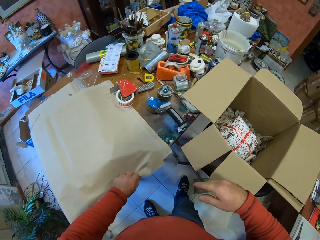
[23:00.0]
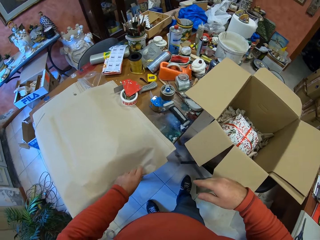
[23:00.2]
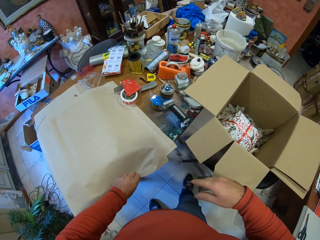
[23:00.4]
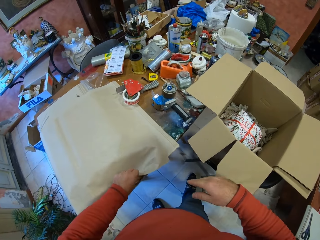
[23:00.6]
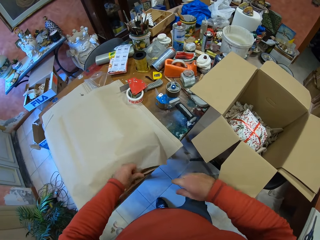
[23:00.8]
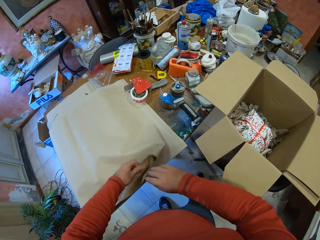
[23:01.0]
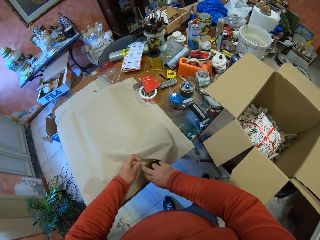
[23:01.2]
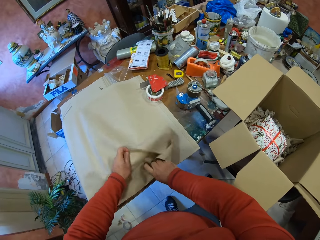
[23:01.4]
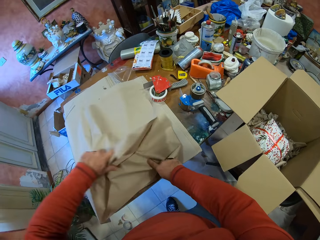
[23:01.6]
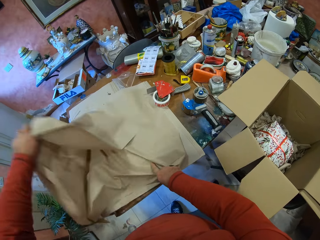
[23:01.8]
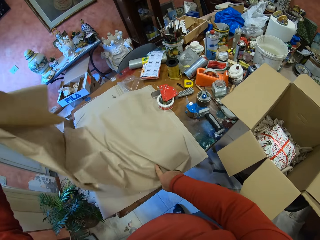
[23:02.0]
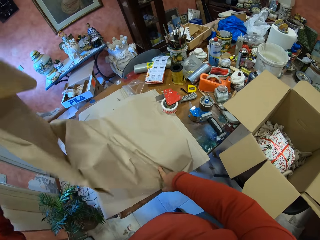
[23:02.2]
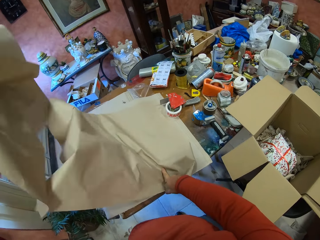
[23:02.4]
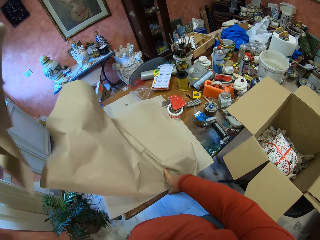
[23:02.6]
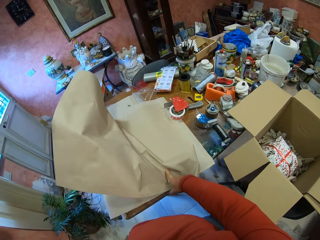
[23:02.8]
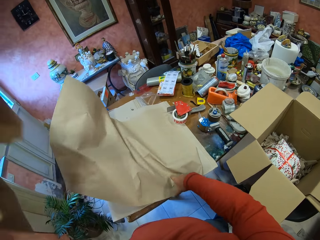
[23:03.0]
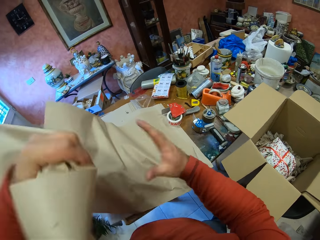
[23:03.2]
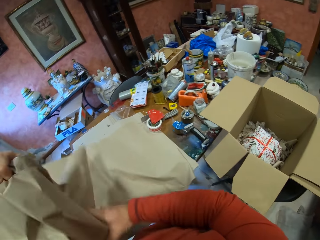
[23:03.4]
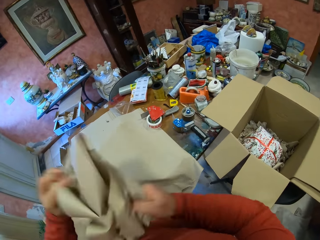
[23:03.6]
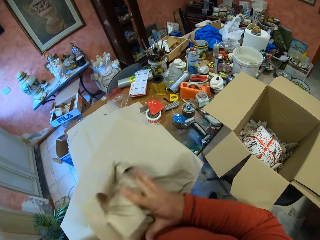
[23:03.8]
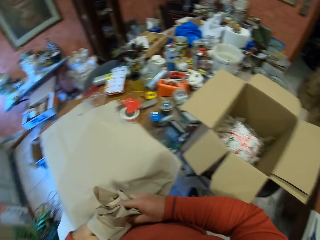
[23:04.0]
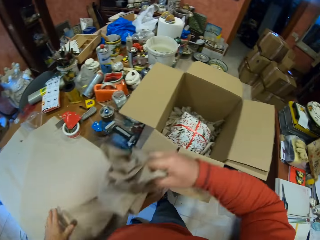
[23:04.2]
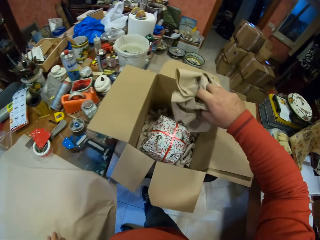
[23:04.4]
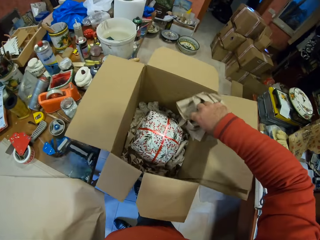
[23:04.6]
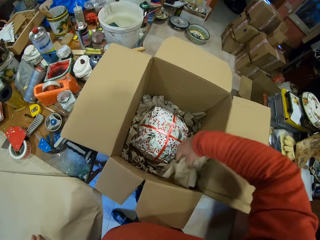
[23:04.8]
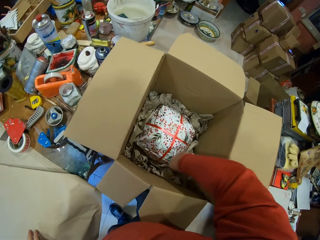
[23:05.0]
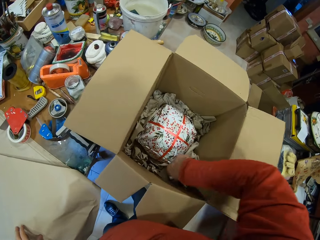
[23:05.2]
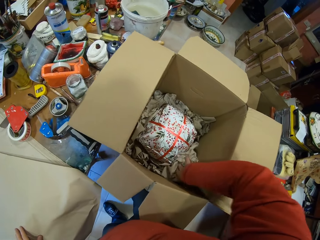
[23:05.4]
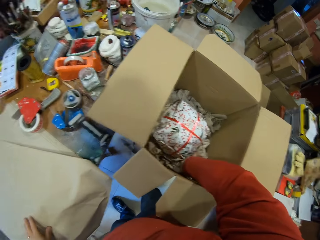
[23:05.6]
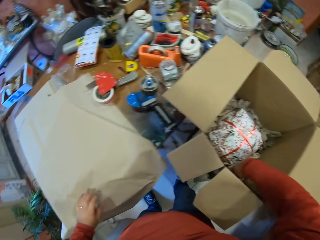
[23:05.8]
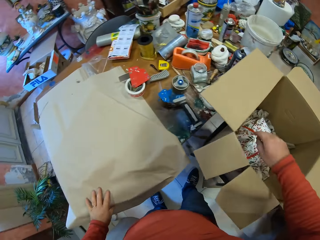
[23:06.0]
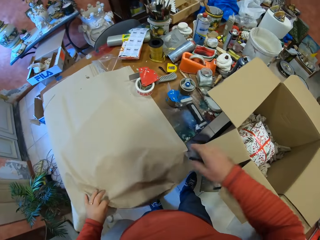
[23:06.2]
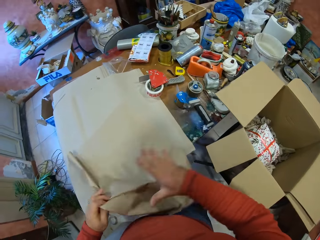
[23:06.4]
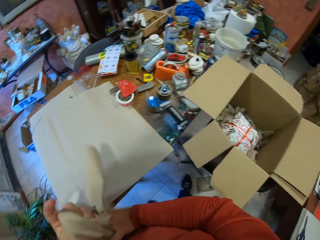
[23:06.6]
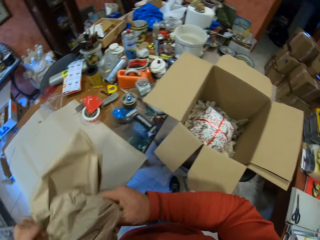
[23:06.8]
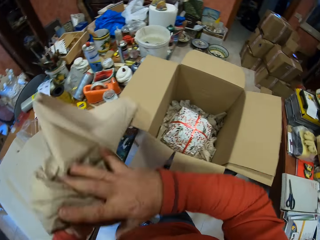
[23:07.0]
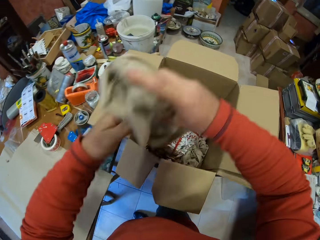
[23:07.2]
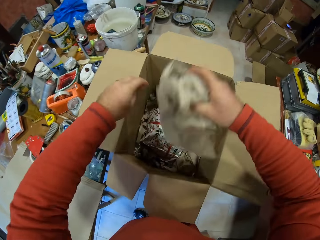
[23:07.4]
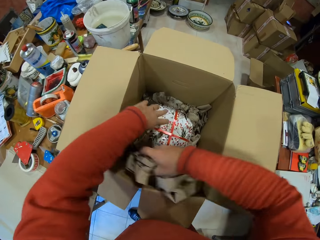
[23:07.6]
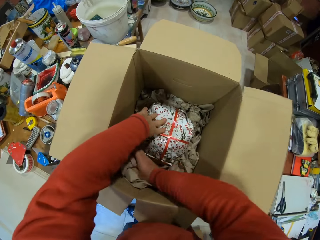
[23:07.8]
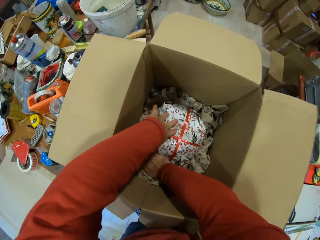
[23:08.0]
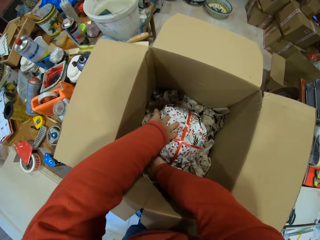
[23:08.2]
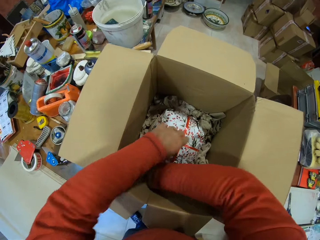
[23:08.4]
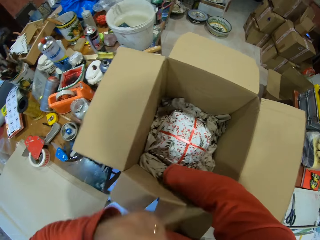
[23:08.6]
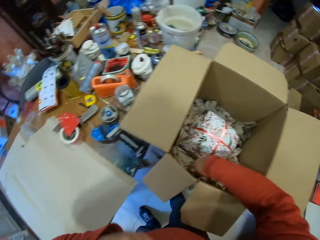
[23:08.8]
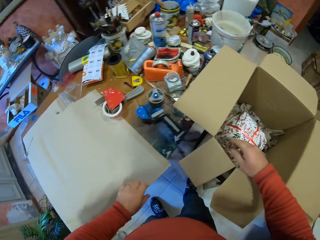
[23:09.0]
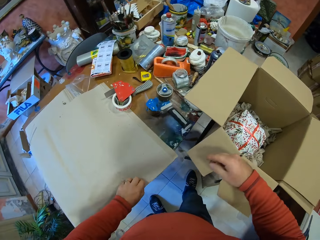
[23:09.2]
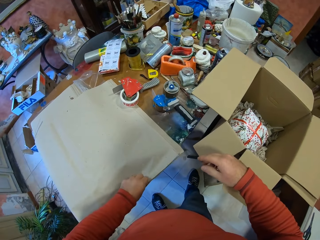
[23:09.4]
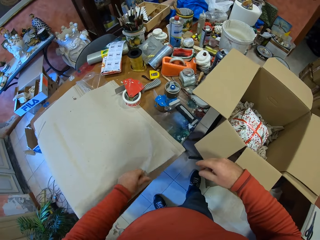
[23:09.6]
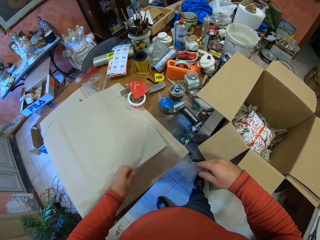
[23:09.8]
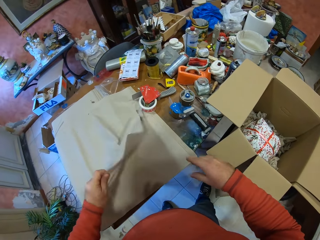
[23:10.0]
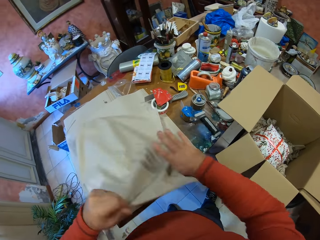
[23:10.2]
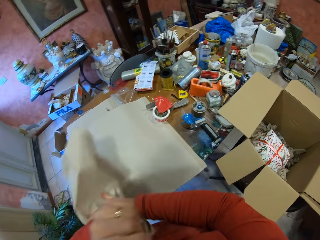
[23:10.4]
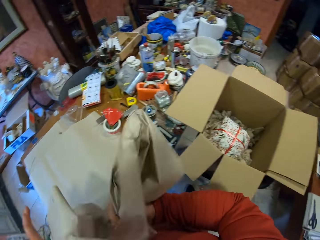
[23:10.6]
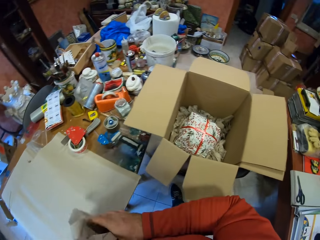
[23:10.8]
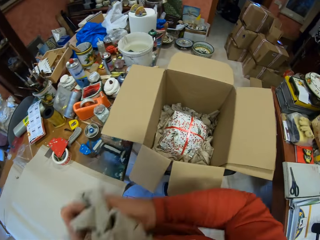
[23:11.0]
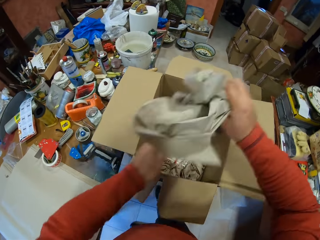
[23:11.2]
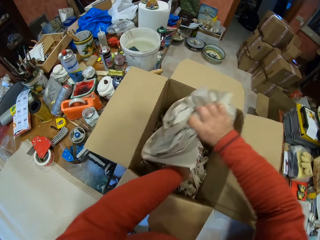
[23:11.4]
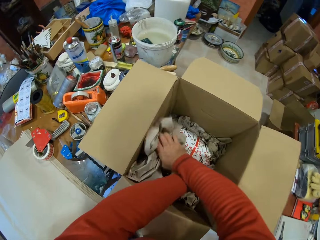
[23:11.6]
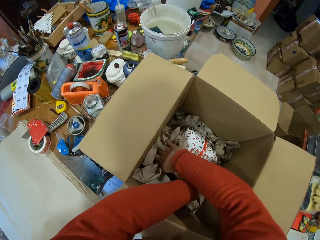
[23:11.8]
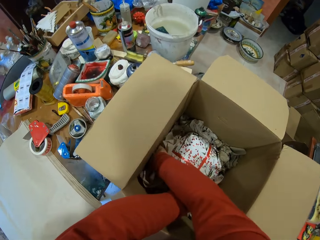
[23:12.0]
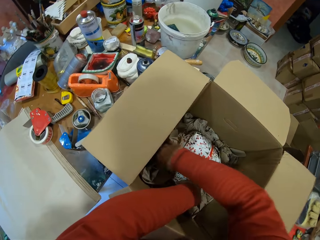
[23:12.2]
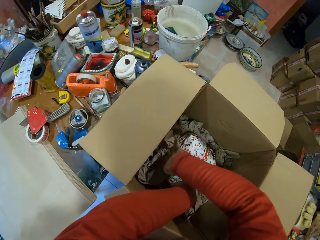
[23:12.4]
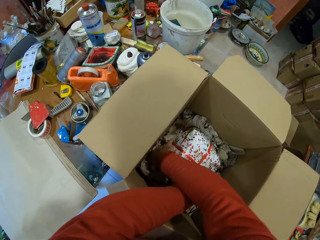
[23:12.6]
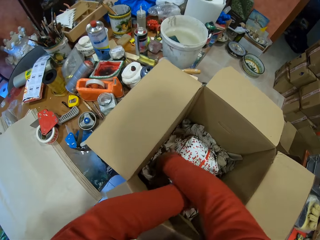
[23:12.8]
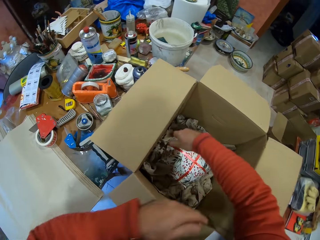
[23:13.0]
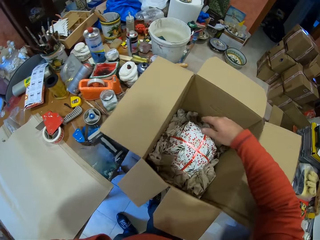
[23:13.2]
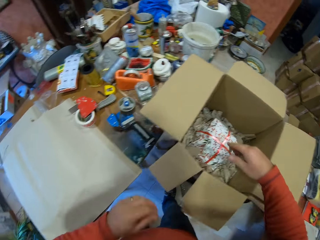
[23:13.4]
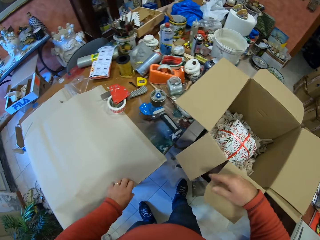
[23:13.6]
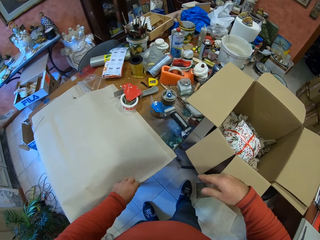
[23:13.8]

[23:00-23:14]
The camera wearer takes the fabric or piece of paper. They fold the fabric and put the fabric in the box. They take the fabric, fold the fabric, and put the fabric in the box. They take the fabric, fold the fabric, and put the fabric in the box.

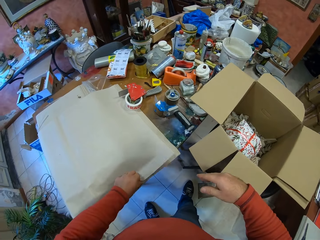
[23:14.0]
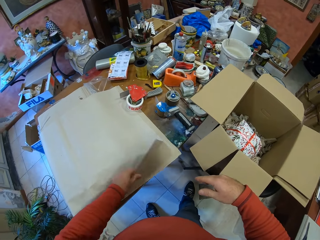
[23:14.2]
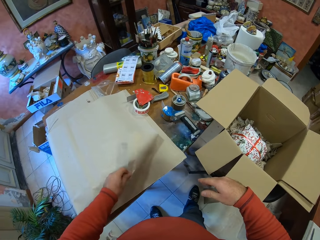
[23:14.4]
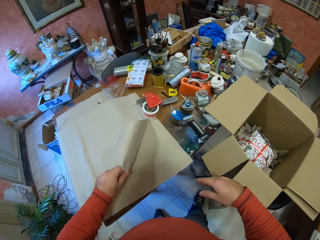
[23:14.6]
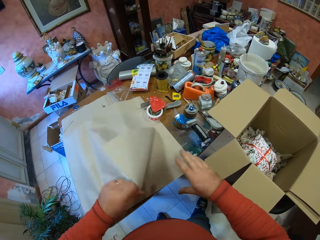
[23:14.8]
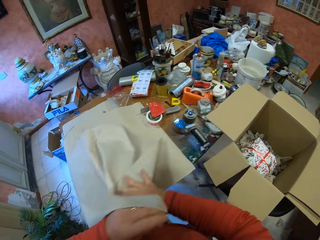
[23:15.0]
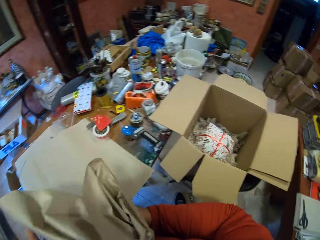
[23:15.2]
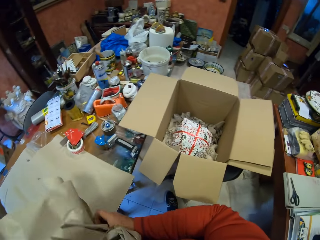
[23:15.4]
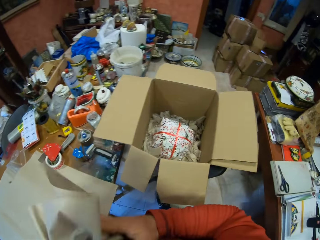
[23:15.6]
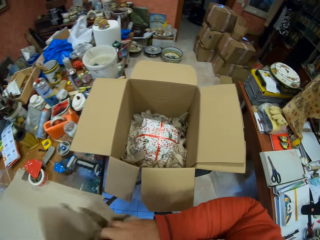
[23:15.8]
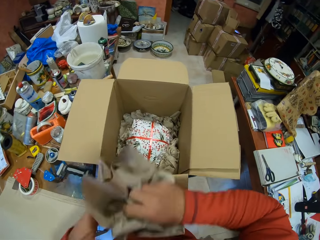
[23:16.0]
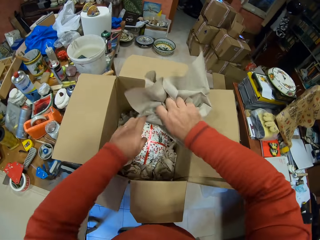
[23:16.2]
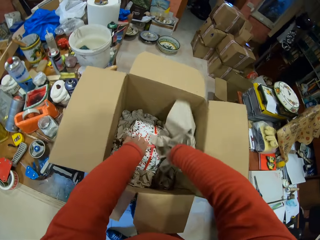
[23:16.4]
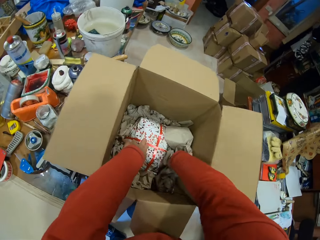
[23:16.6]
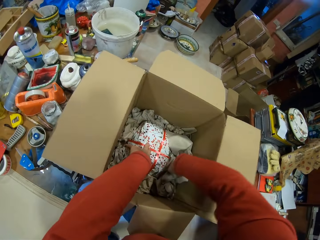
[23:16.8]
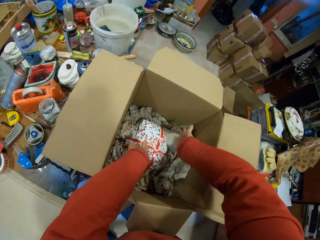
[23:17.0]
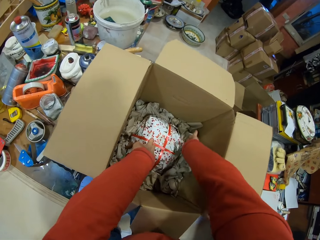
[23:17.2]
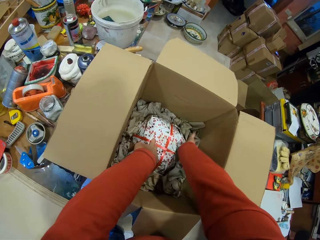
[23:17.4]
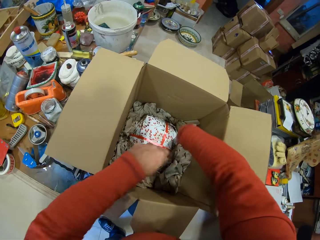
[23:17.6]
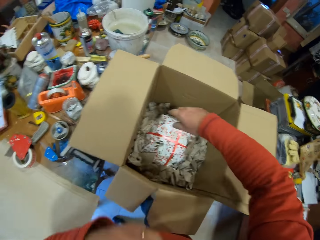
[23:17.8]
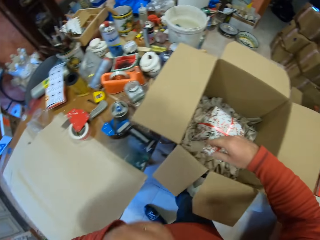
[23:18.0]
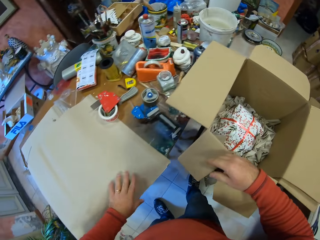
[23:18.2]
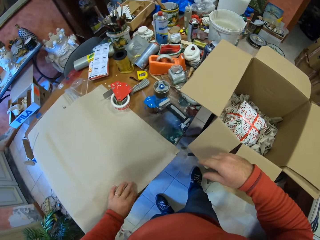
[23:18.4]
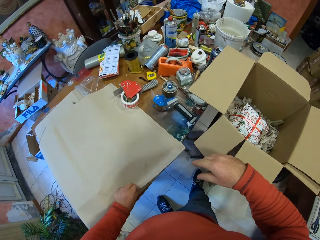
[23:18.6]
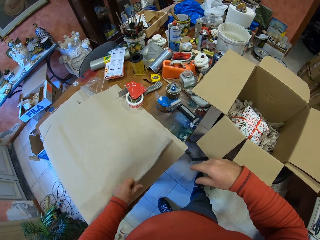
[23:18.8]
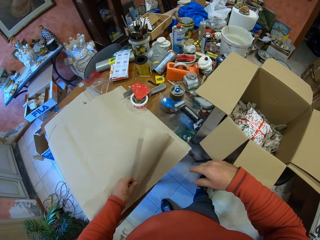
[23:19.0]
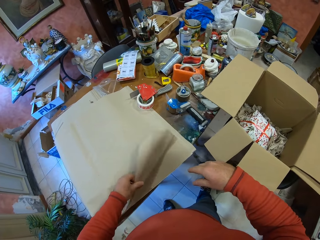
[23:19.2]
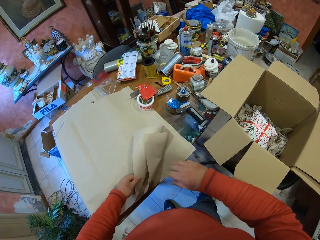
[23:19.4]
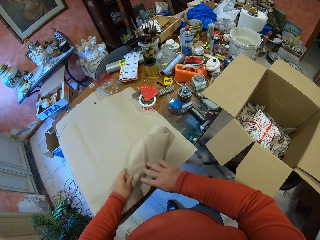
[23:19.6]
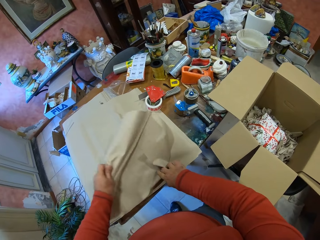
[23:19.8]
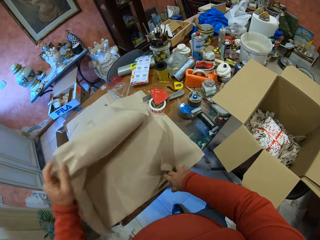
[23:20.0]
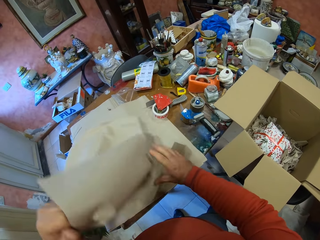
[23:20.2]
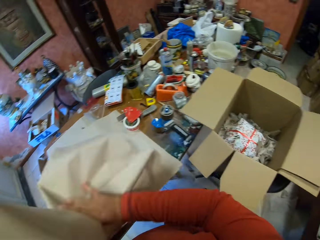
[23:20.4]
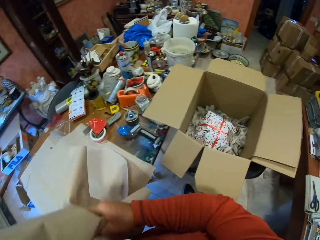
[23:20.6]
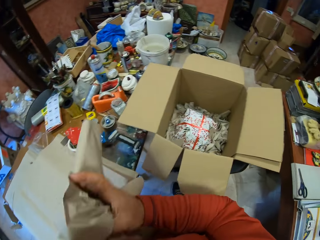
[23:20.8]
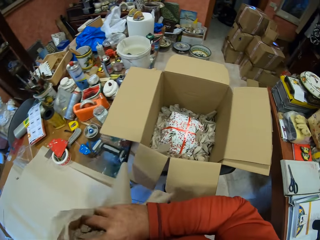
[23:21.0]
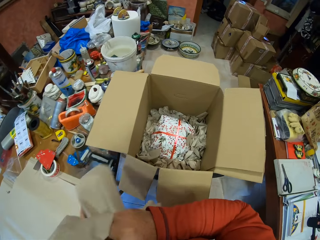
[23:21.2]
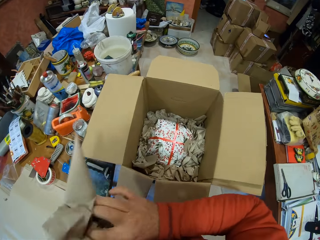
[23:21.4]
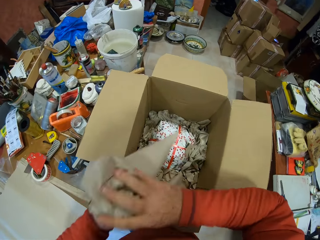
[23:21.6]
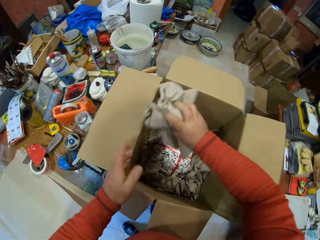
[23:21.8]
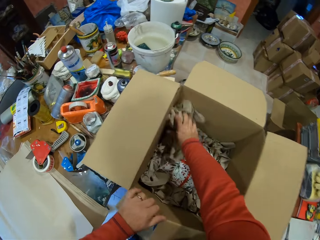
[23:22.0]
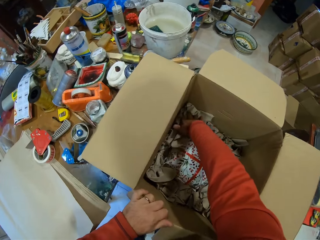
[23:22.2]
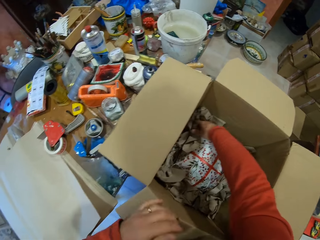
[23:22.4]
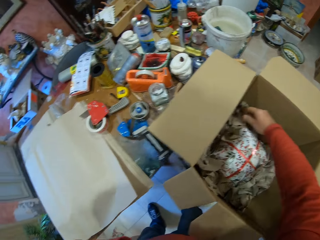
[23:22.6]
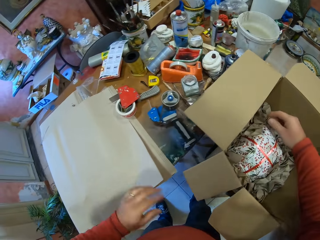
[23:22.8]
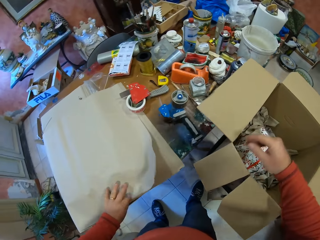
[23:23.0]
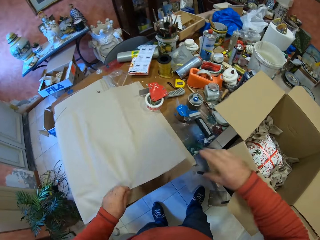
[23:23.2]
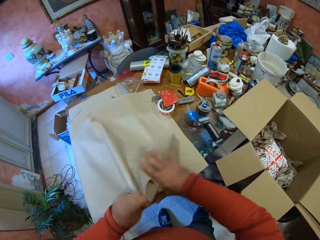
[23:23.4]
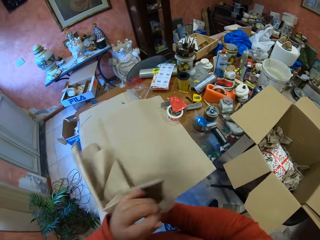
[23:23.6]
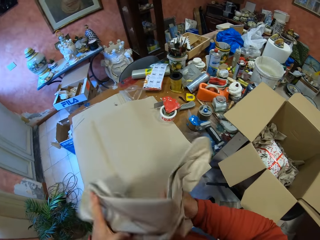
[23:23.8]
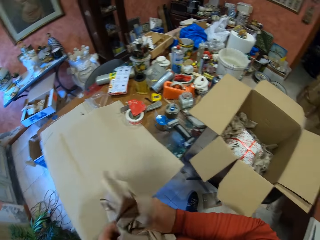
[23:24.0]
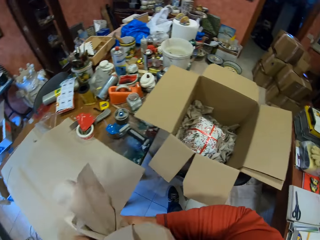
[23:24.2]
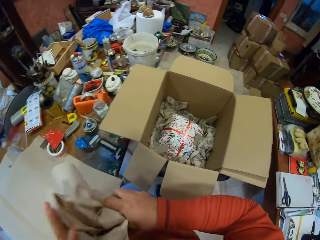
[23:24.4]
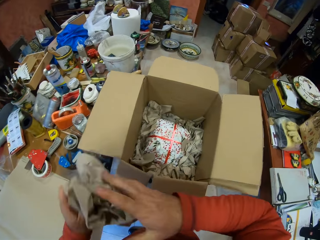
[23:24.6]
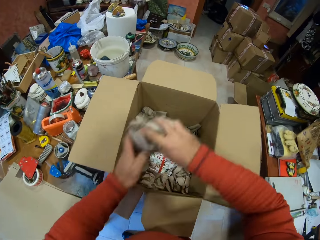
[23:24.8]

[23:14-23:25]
The camera wearer takes the fabric or piece of paper. They fold the fabric and put the fabric in the box. They take the fabric, fold the fabric, and put the fabric in the box. They take the fabric and fold the fabric.
